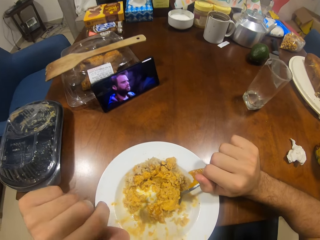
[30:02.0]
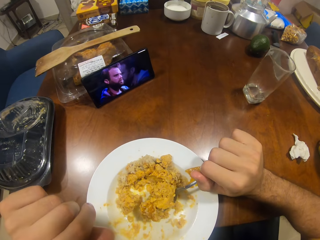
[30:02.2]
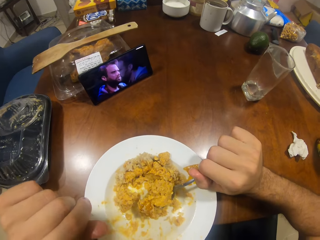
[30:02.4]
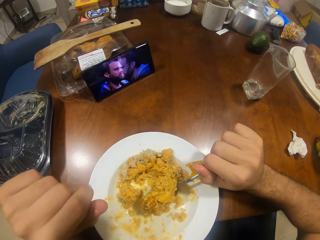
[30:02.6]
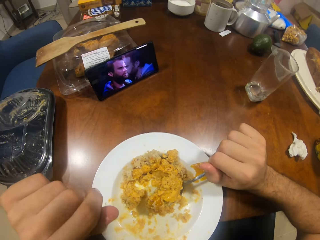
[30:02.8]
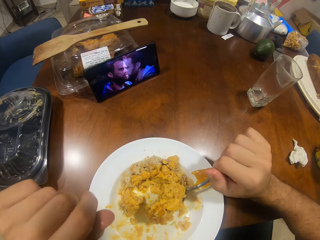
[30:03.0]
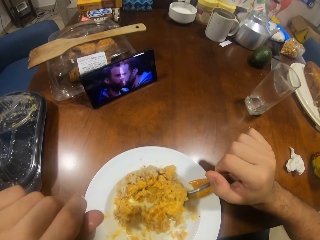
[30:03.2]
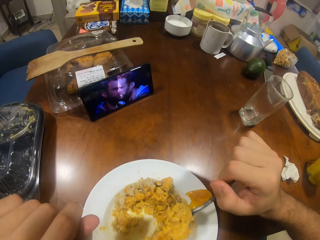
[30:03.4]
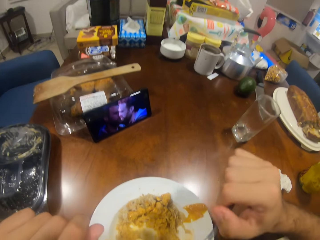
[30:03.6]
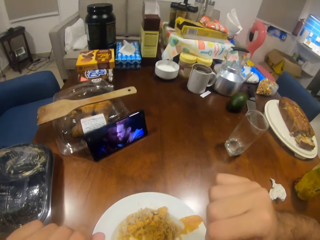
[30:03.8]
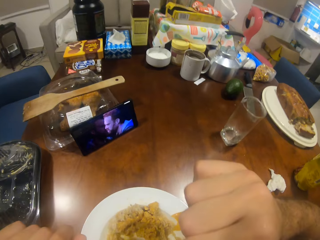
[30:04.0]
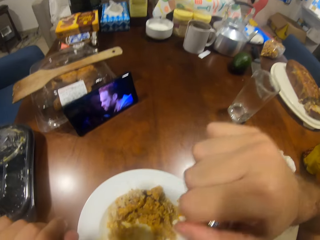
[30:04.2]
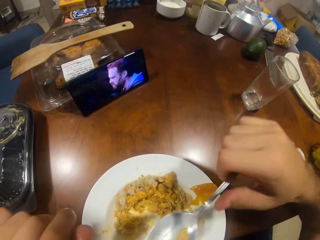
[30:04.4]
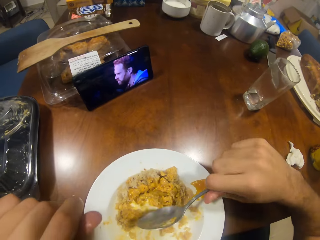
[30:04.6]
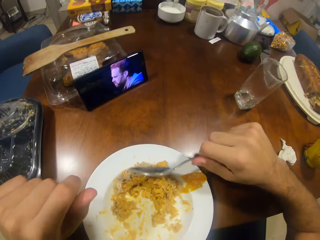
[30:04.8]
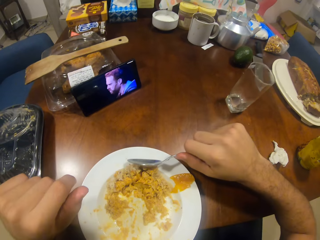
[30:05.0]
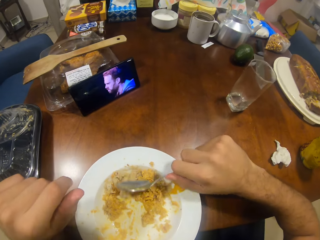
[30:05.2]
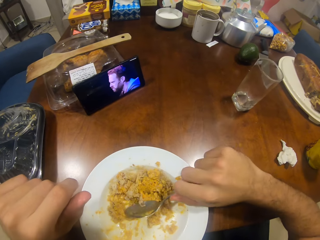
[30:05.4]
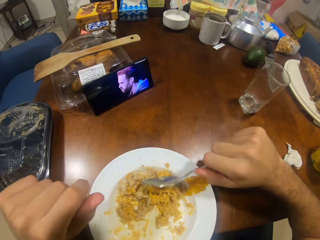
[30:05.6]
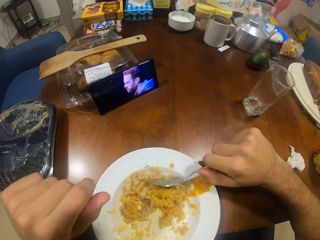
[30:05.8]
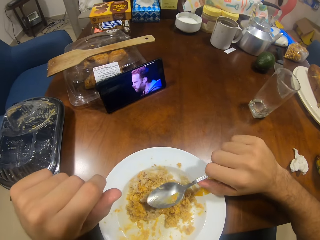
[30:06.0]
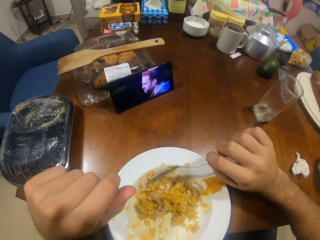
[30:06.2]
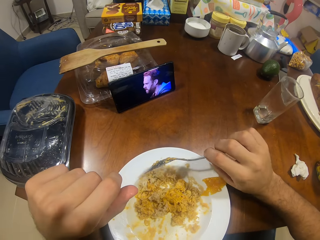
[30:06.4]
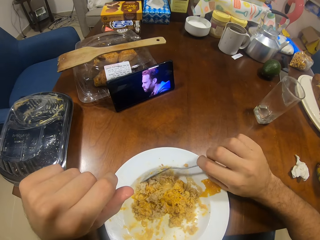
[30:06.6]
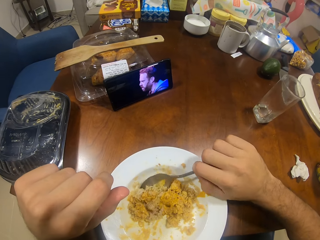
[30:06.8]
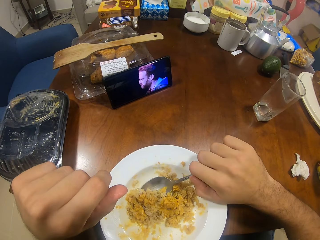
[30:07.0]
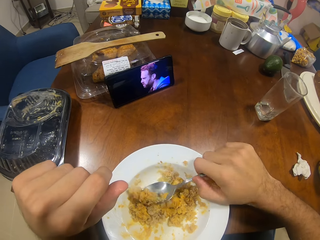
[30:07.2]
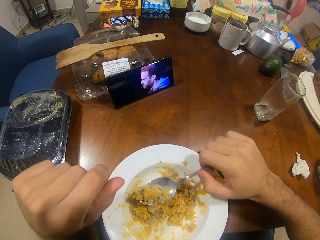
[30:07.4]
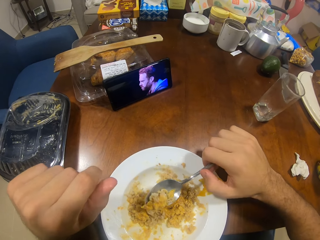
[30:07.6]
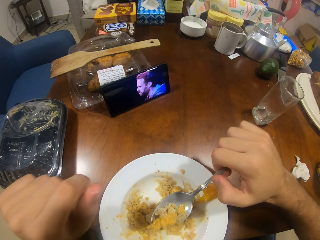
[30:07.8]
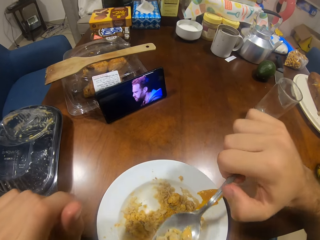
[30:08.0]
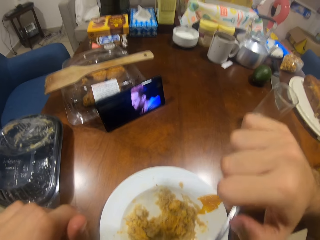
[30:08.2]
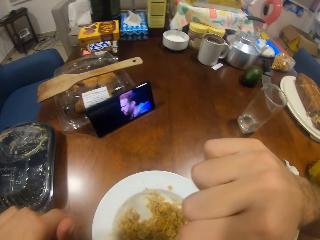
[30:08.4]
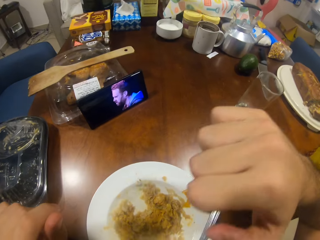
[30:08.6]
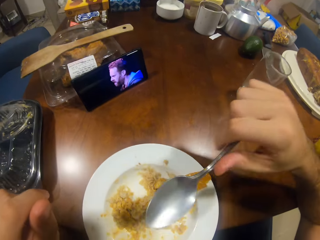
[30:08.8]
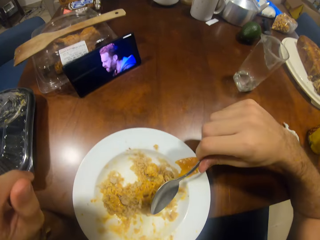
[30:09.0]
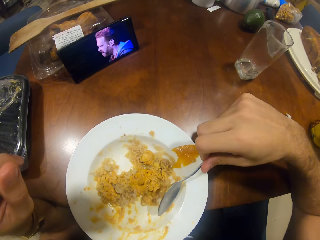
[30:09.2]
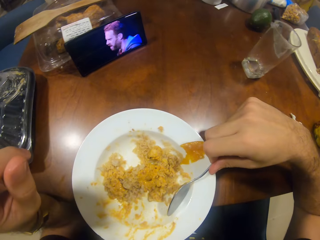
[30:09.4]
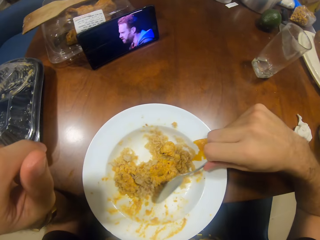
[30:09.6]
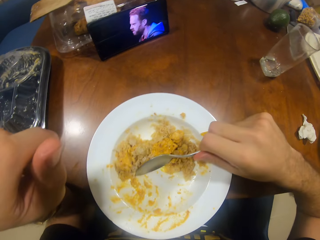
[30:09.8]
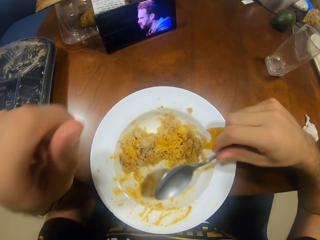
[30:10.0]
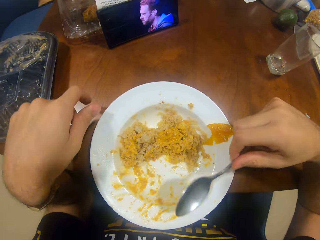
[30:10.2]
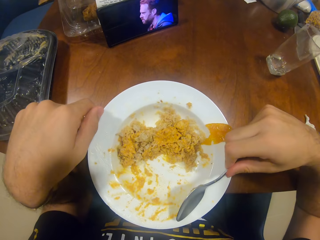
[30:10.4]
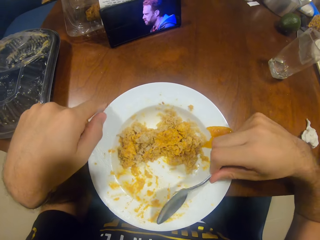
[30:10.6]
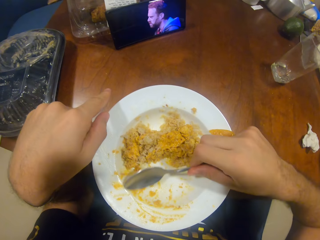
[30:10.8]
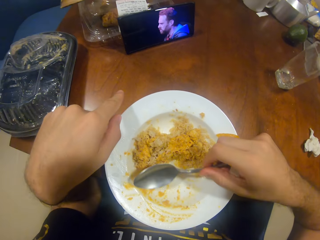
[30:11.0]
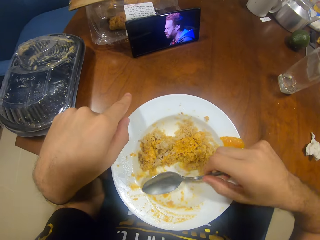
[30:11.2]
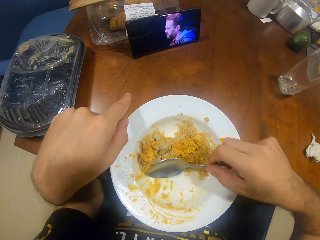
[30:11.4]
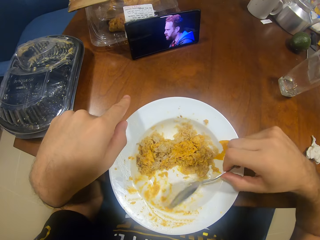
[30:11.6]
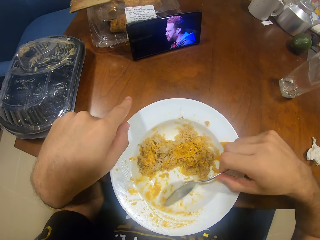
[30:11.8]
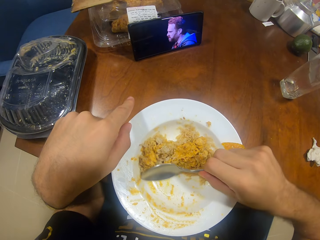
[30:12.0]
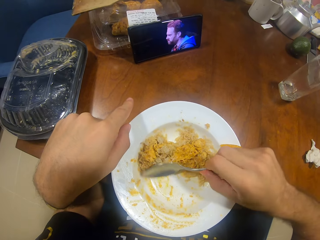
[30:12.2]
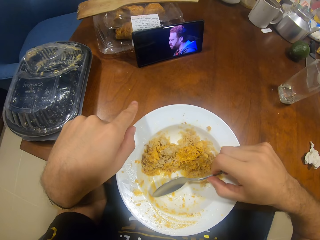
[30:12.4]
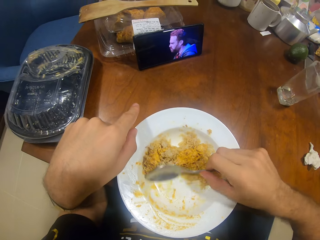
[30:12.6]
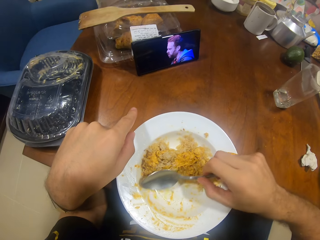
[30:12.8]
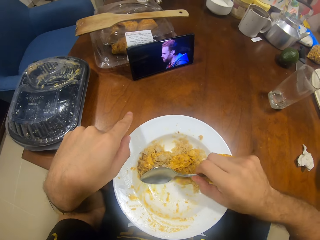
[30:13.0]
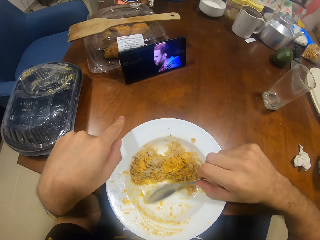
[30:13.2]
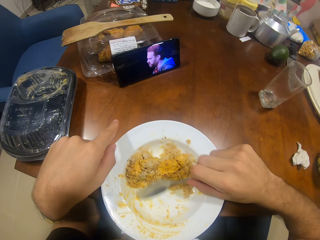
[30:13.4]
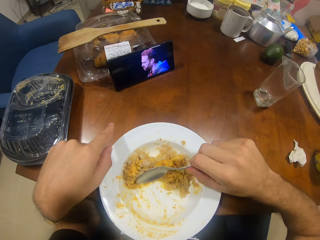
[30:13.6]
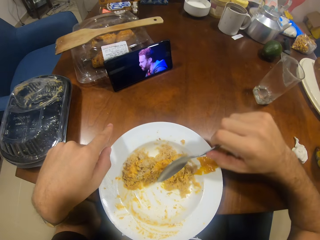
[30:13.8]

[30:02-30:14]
The camera wearer eats the food. They mix the food. They eat the food. They mix the food.

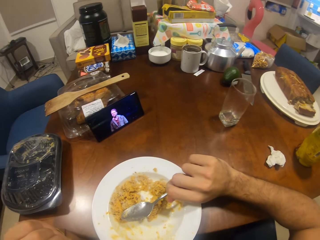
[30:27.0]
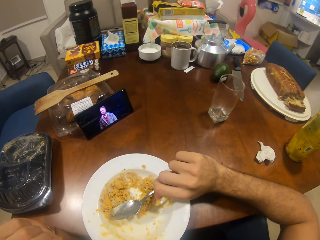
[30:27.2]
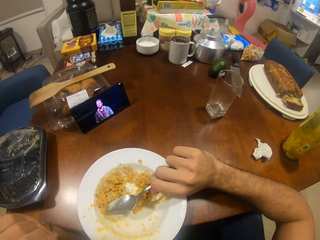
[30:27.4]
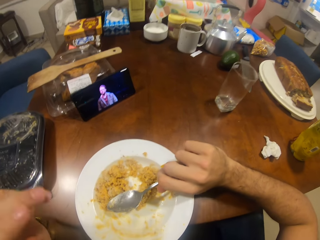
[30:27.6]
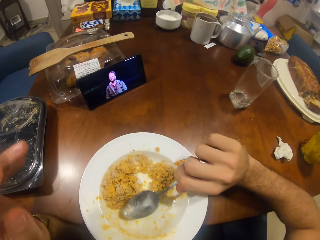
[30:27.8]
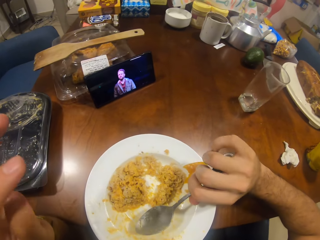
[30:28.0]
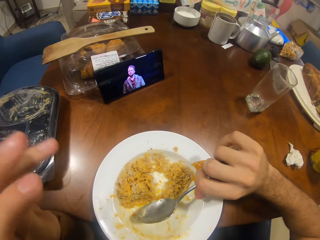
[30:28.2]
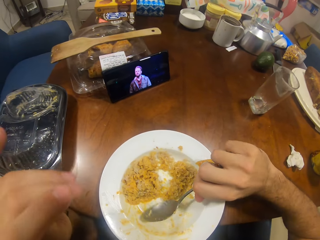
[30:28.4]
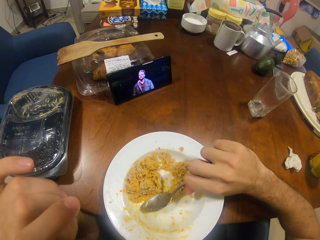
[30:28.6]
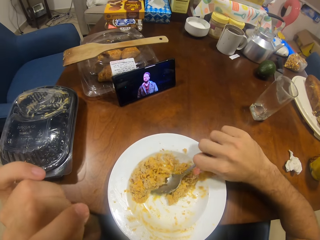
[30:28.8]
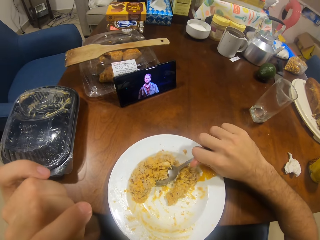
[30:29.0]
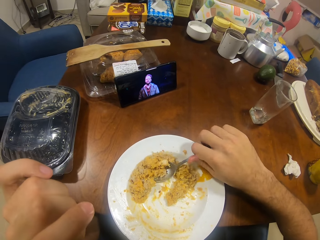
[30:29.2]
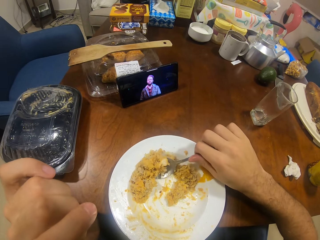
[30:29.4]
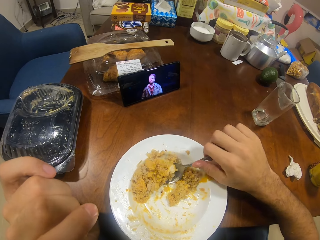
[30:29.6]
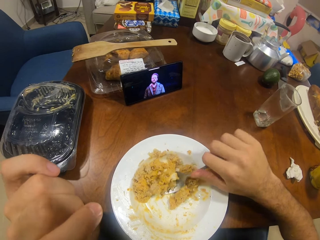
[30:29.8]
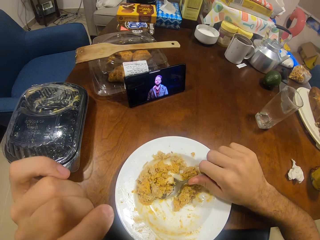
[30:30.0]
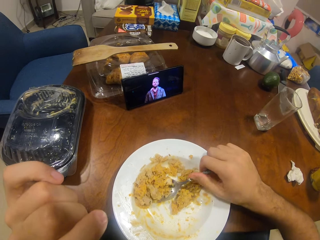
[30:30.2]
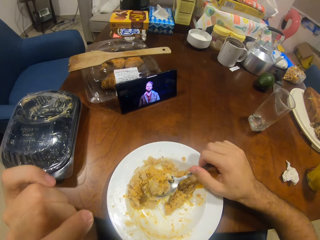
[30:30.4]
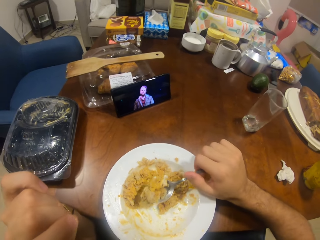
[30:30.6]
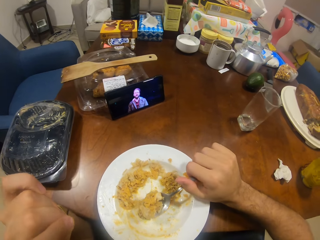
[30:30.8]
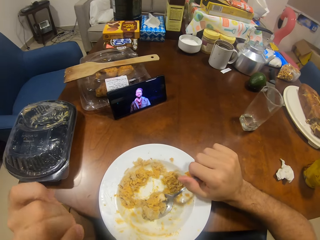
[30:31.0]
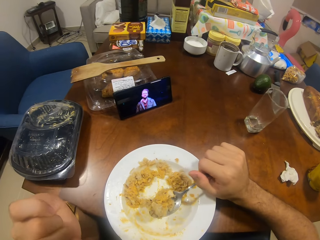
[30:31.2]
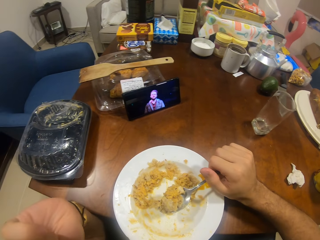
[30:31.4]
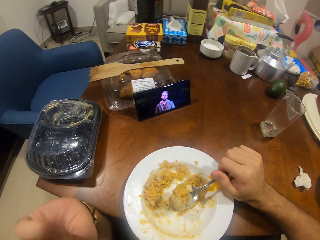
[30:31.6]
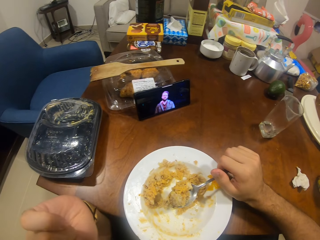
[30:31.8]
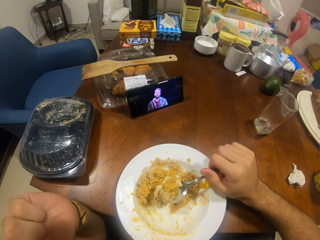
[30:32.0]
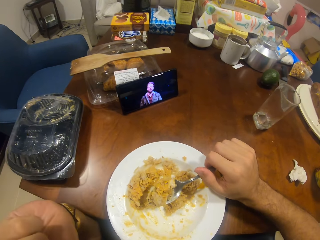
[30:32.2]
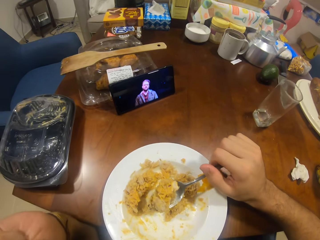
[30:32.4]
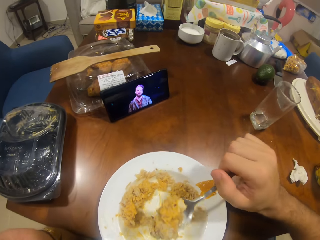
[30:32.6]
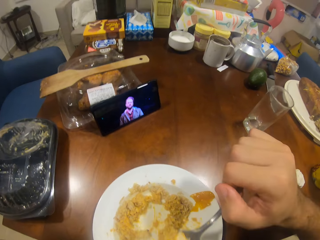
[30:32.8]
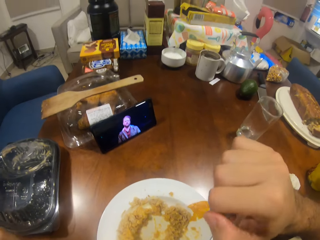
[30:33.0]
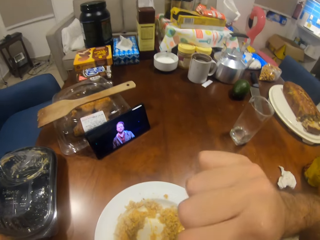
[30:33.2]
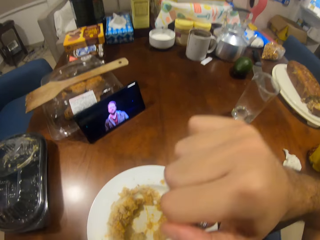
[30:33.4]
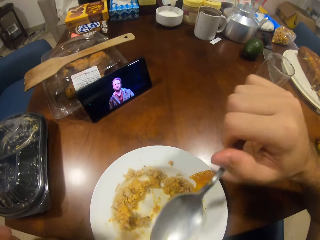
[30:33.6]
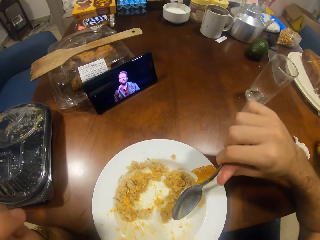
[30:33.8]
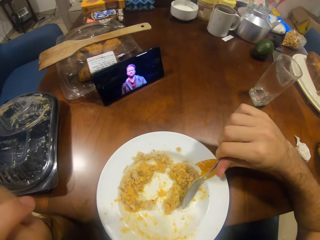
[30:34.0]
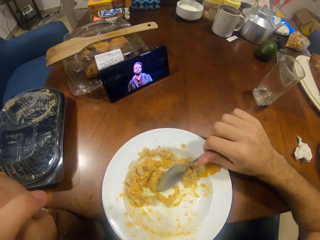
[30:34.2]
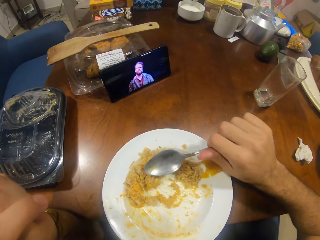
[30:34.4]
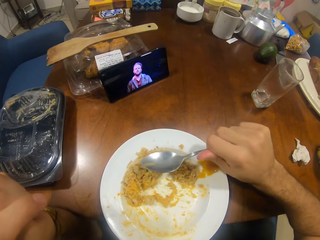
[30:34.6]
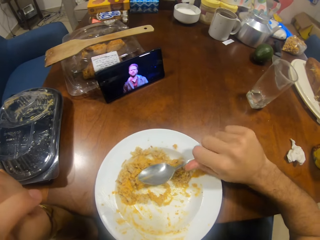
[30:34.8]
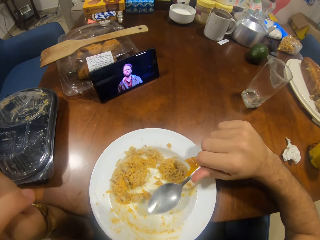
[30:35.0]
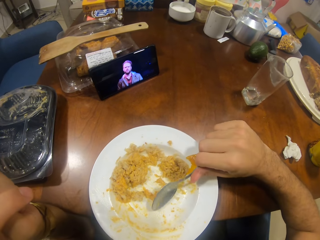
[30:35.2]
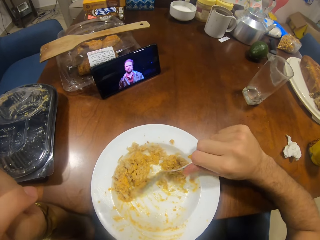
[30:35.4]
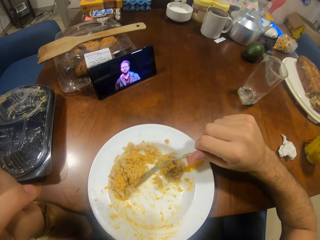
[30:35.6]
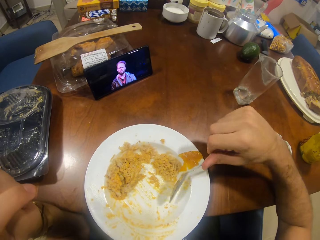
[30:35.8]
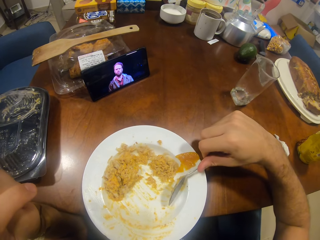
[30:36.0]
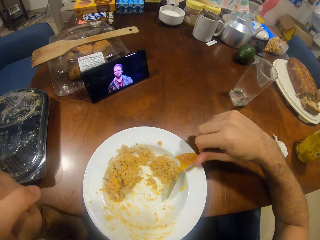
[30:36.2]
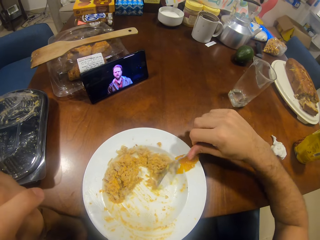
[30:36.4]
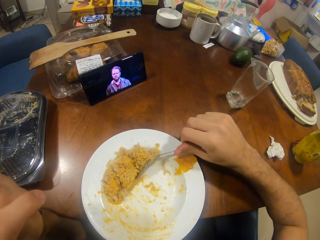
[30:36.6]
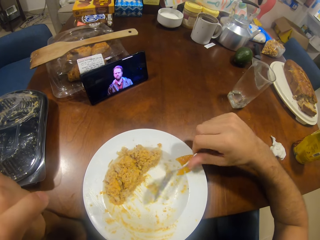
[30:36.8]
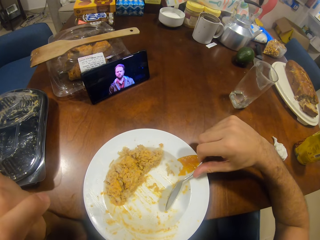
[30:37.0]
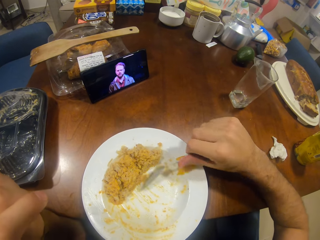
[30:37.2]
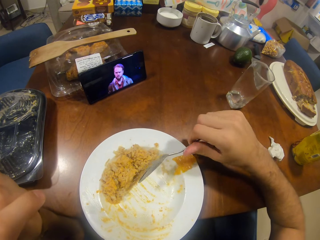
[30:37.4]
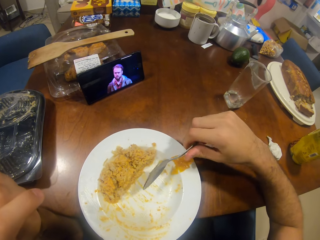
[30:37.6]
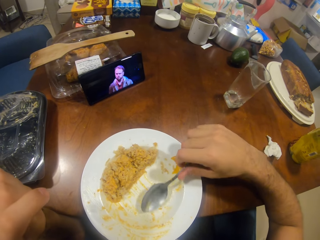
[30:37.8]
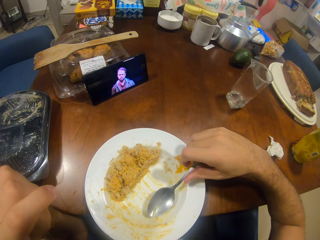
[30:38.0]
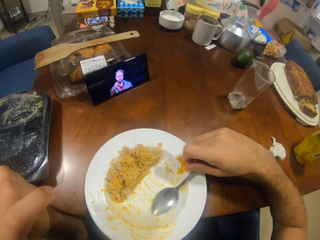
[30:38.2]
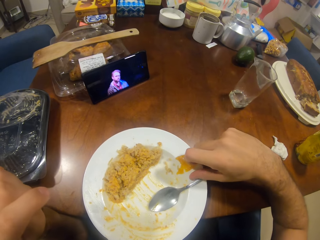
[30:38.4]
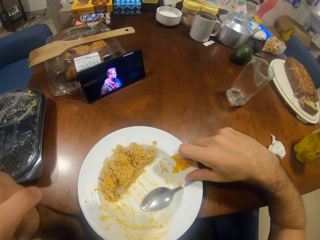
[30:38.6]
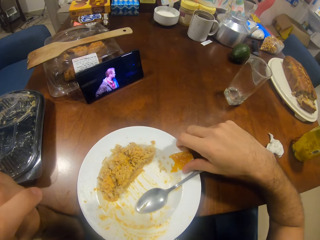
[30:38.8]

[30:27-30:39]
The camera wearer scoops the food. They eat the food. They mix the food.
